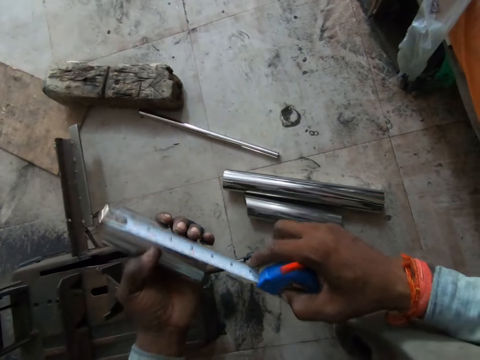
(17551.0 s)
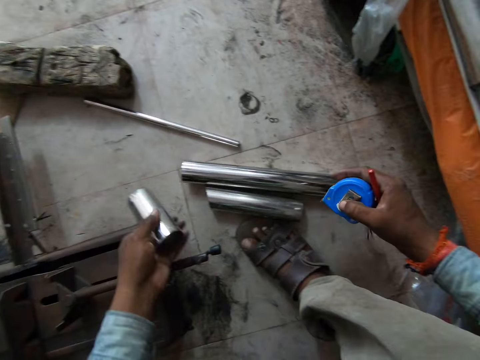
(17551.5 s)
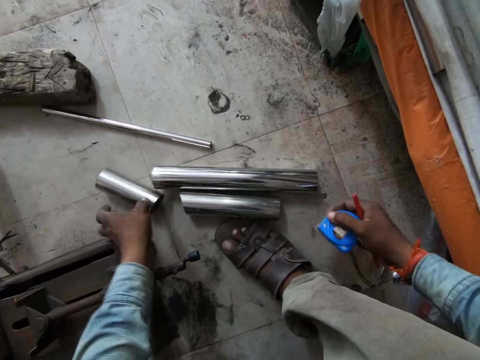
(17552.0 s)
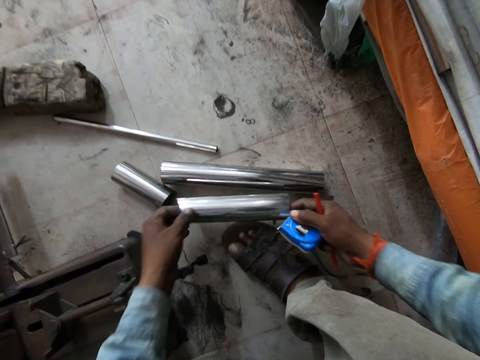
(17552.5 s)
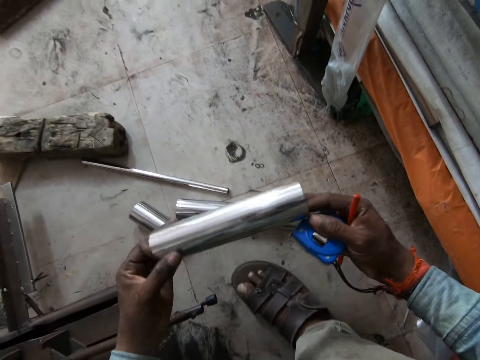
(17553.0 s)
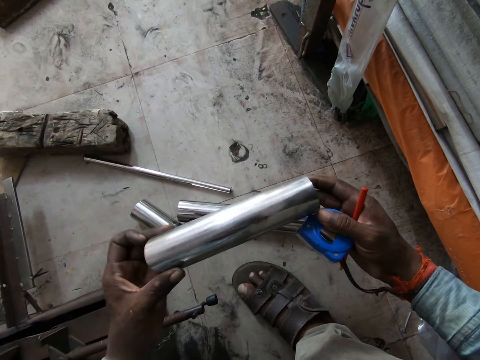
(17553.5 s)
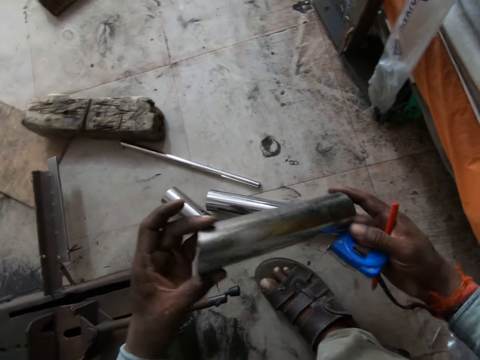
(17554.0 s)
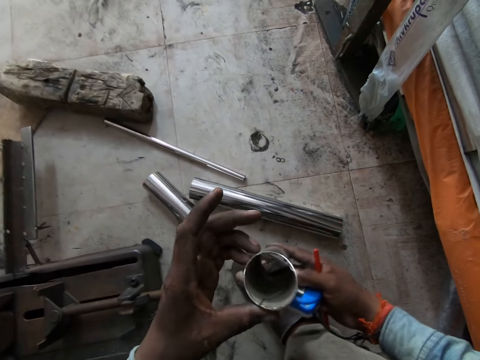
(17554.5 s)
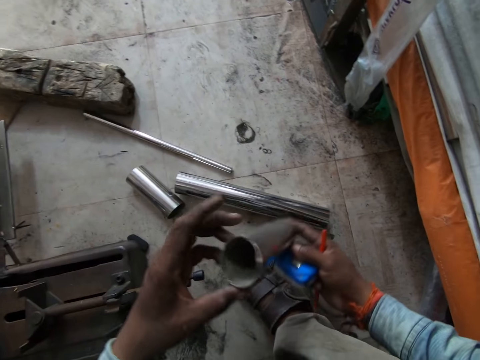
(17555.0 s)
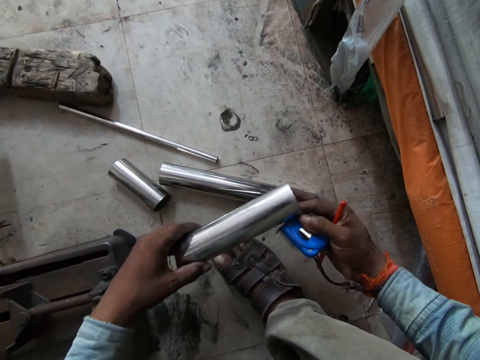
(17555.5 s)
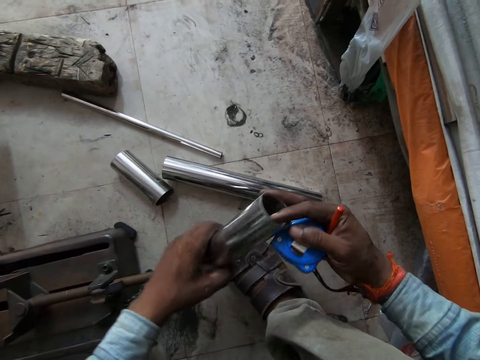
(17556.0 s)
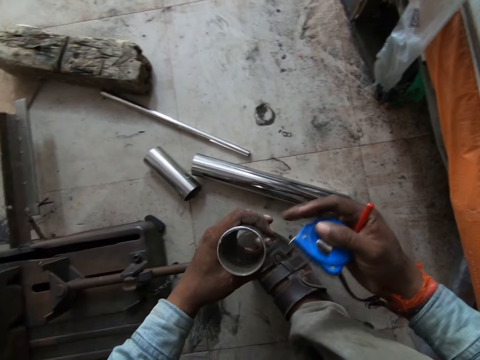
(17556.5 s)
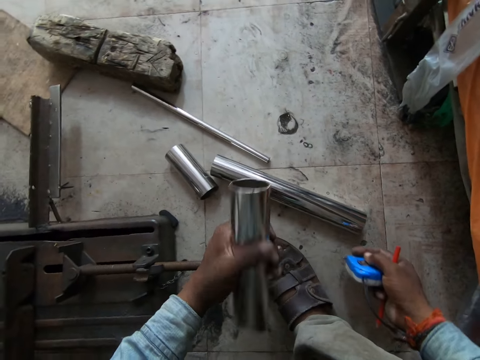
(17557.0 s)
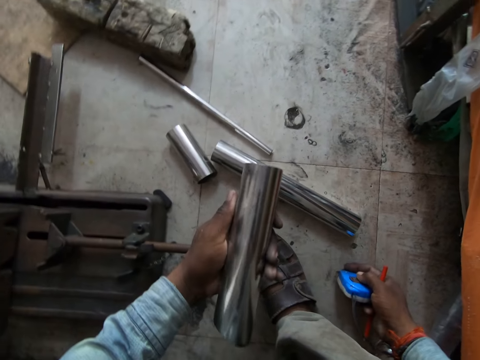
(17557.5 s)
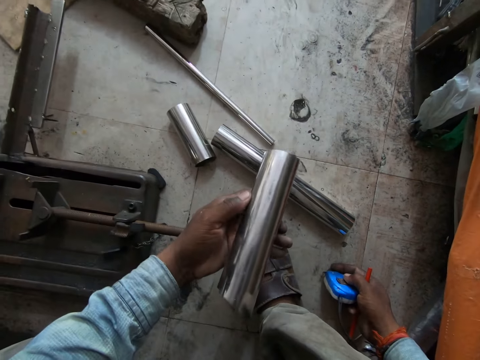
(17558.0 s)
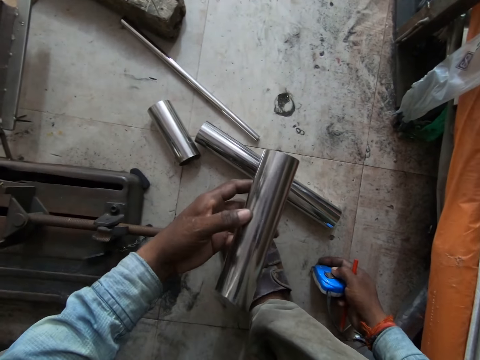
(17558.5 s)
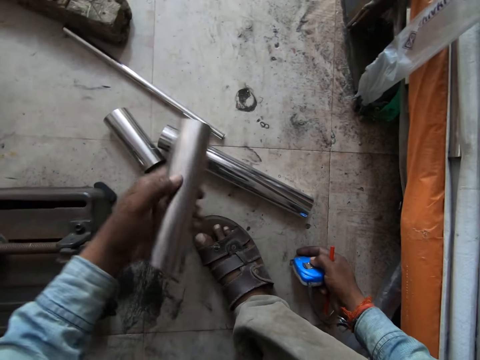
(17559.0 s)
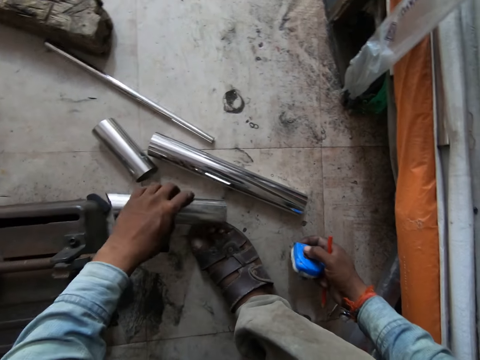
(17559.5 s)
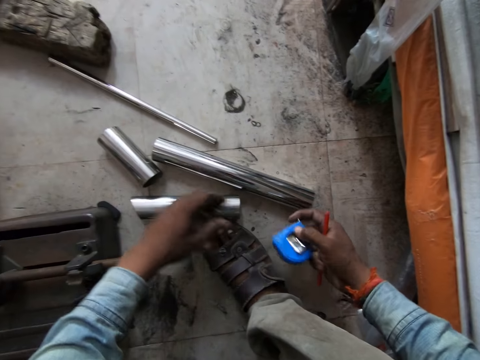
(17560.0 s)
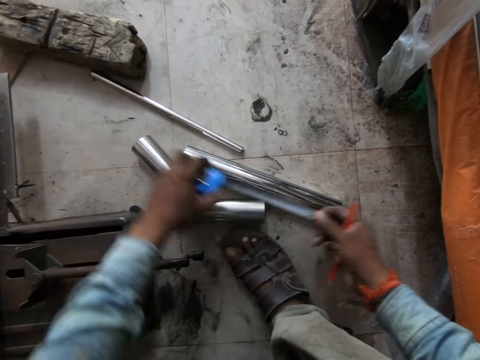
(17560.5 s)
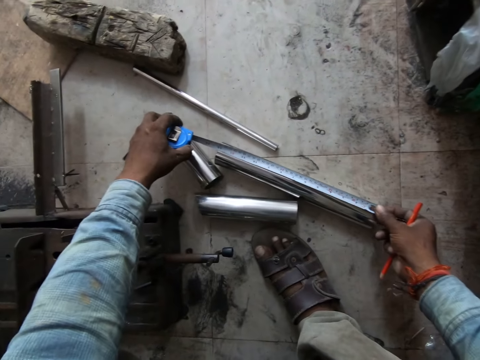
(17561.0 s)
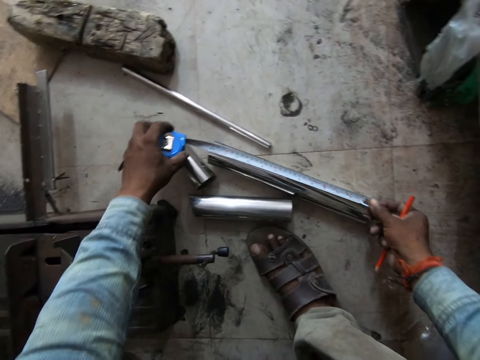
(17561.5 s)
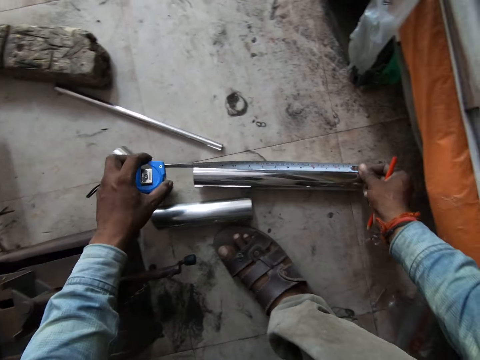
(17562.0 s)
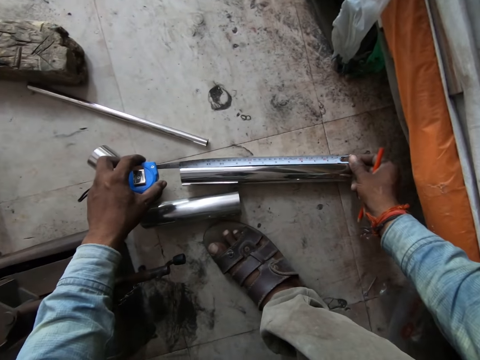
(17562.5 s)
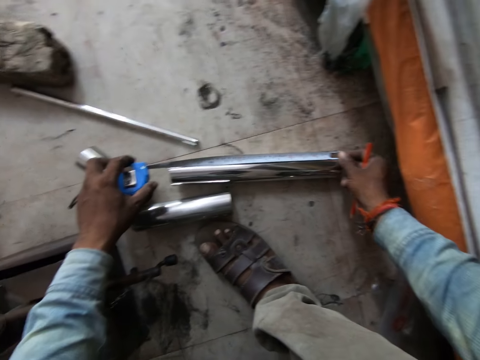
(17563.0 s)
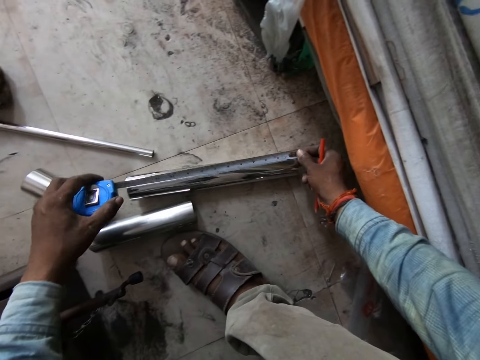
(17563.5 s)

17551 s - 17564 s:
The camera wearer removes the blade of the tape measure from the steel pole in his left hand with his right hand. He drops the steel pole in his left hand on the floor. He picks up the steel pole on the floor with both hands. He adjusts the steel pole with both hands. He looks at the metal. He holds the steel pole with his left hand. He drops the steel pole in his left hand on the floor. He holds the tape measure with both hands. He pulls the blade of the tape measure in his left hand with his right hand. He takes a measurement of the steel pole on the floor with the tape measure in both hands.

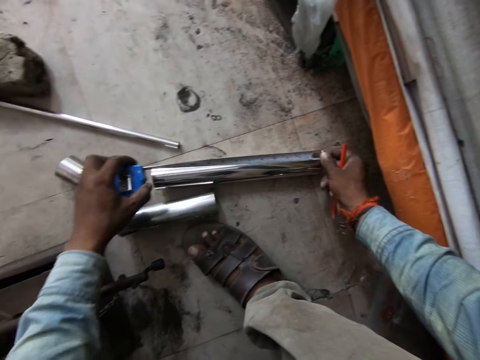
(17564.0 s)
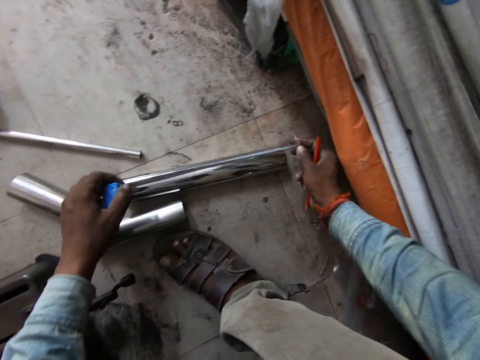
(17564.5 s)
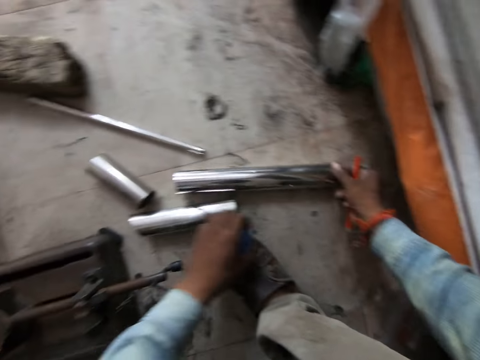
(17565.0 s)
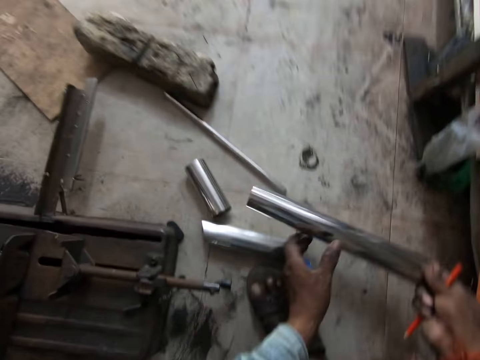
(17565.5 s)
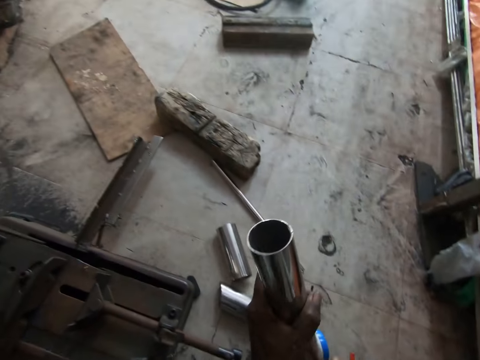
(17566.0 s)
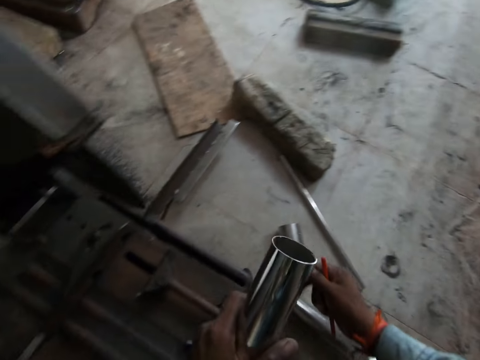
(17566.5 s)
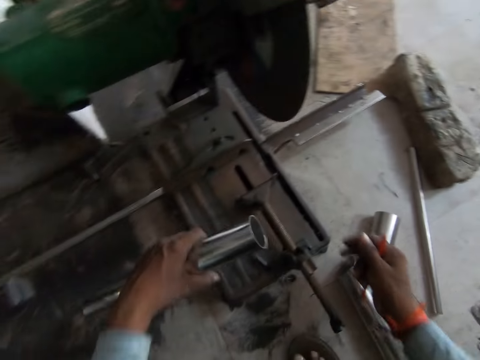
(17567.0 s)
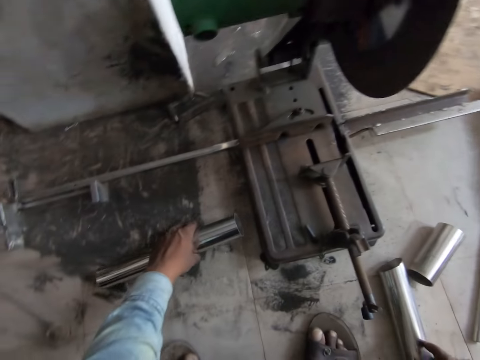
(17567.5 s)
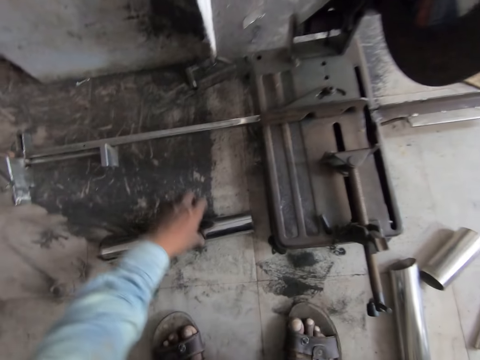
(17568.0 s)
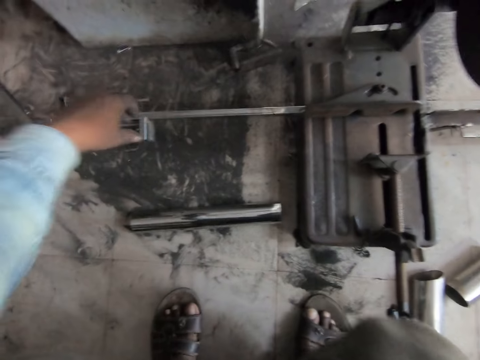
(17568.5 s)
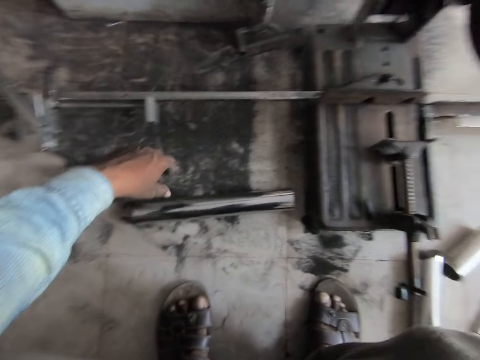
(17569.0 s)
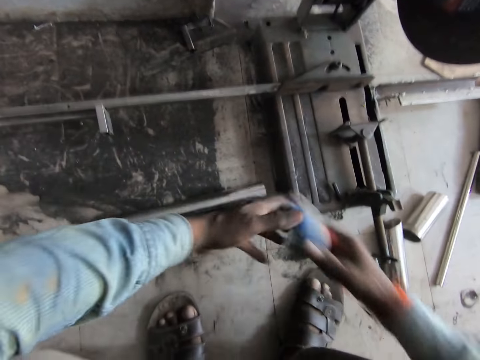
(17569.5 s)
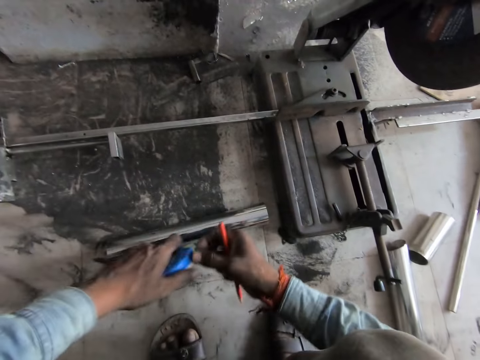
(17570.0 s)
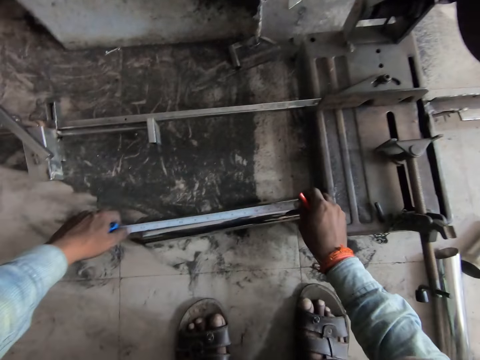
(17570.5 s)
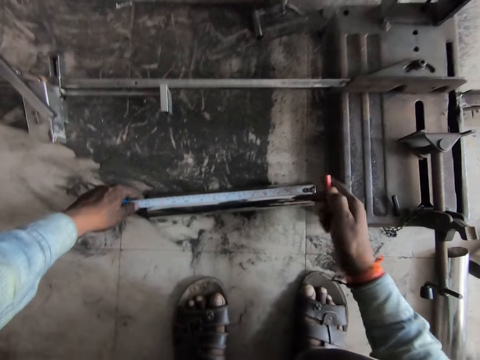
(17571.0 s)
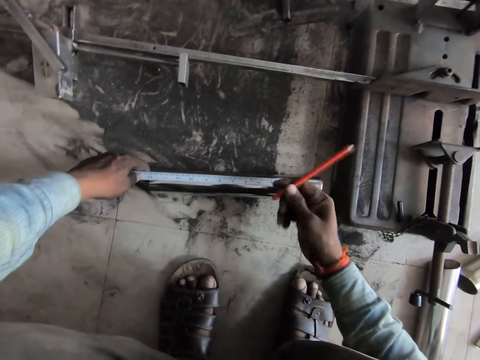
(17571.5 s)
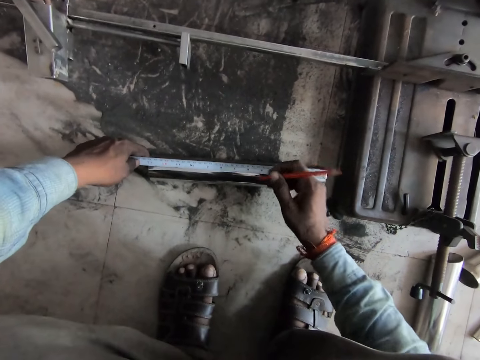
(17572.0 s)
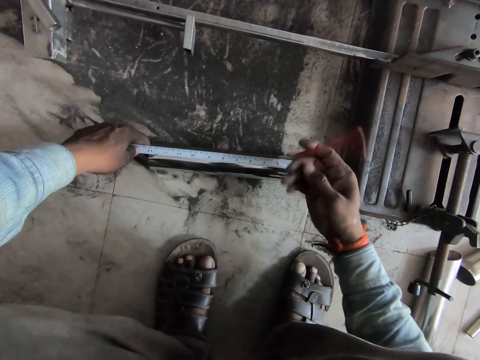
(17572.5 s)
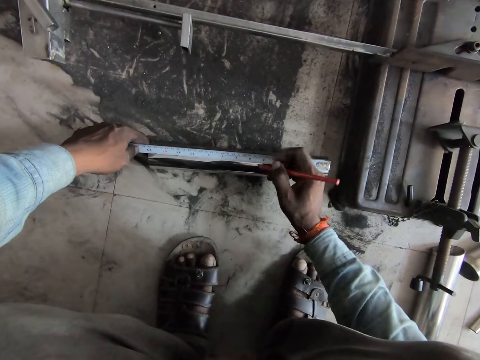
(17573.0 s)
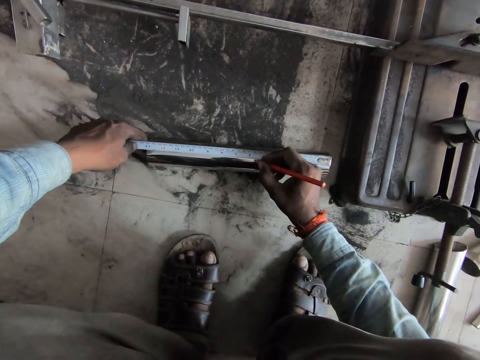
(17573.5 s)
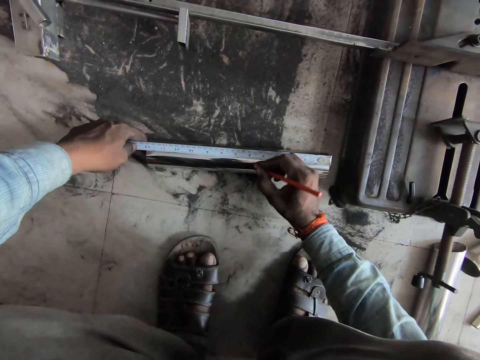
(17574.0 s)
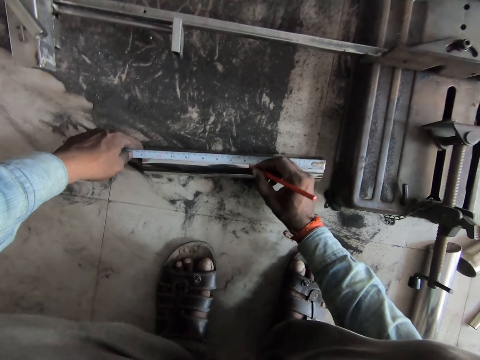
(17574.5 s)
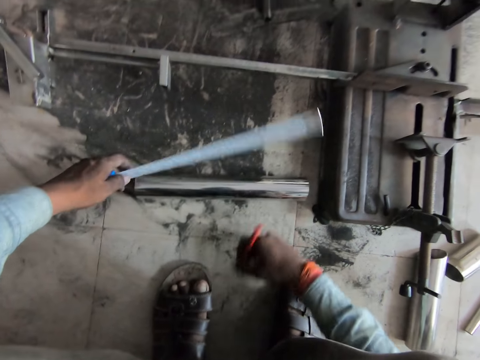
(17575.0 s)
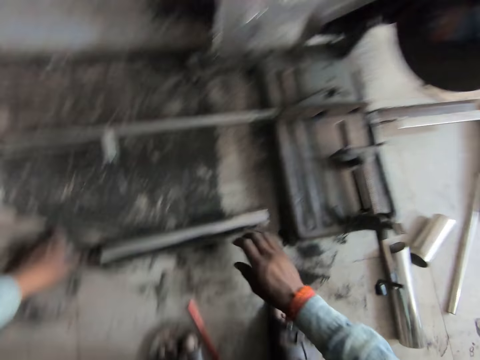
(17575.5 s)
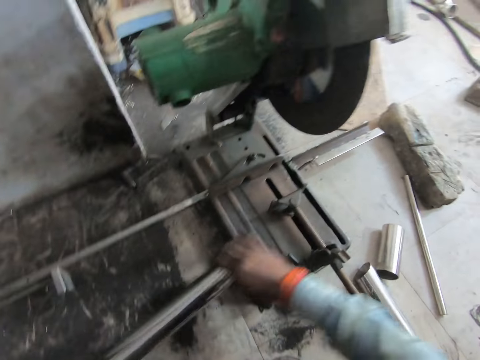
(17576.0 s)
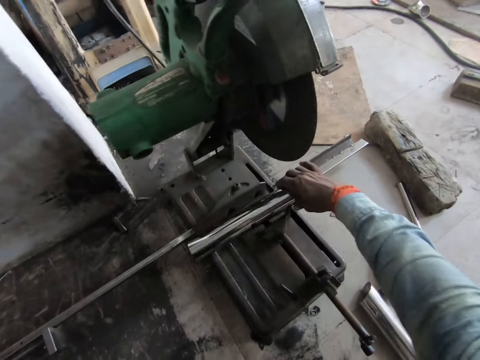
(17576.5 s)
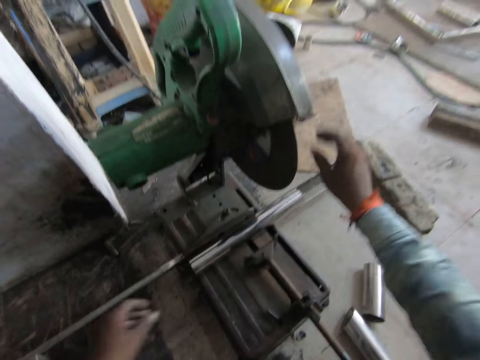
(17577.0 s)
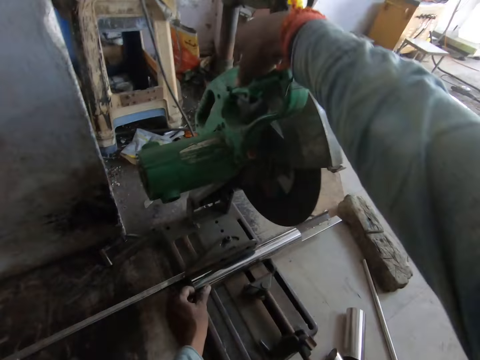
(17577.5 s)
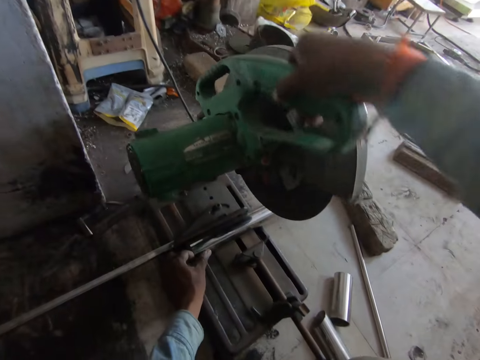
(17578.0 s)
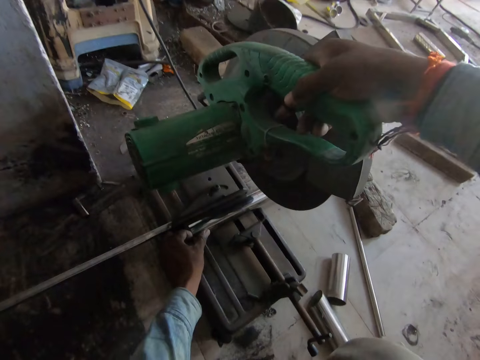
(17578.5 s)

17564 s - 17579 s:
The camera wearer unhooks the blade of the tape measure from the steel pole on the floor with his left hand. He picks up the steel pole from the floor with his right hand. He passes the steel pole from his right hand to his left hand. He drops the steel pole on the floor with his left hand. He passes the tape measure from his right hand to his left hand. He measures the metal. He pulls the blade of the tape measure in his left hand with his right hand. He hooks the blade of the tape measure in his left hand on the steel pole on the floor with his right hand. He adjusts a pencil in his right hand. He marks the steel pole on the floor with the pencil in his right hand. He operates the tape measure with his left hand. He drops the pencil on the floor with his right hand. He picks up the steel pole from the floor with his right hand. He drops the steel pole on the table of the cut-off saw with his right hand. He holds the steel pole on the table of the cut-off saw with his left hand. He holds the handle of the cut-off saw with his right hand. He adjusts the cutter. He moves the cut-off wheel with his right hand.
